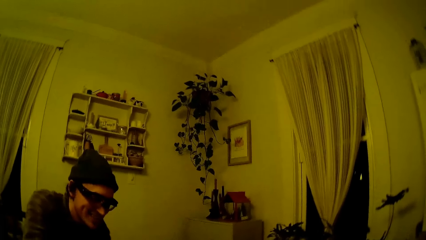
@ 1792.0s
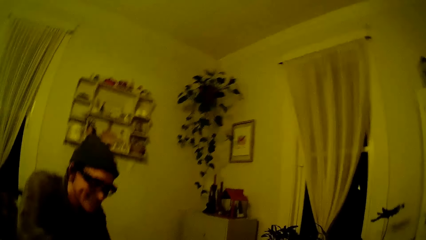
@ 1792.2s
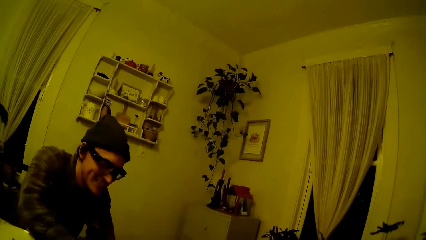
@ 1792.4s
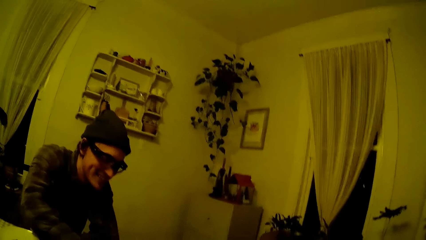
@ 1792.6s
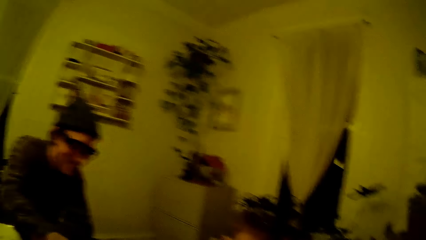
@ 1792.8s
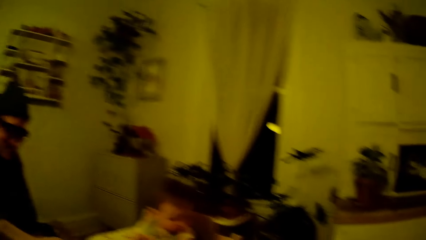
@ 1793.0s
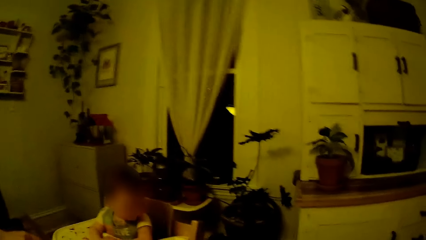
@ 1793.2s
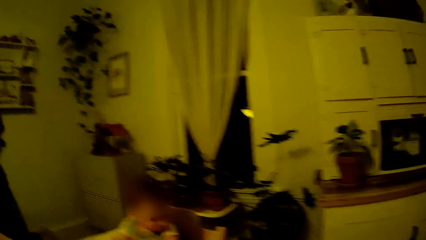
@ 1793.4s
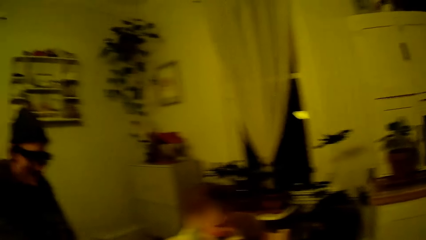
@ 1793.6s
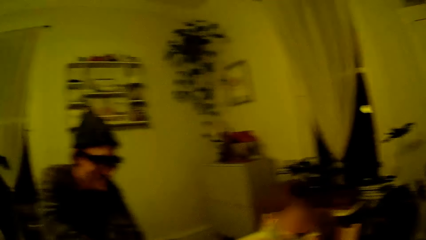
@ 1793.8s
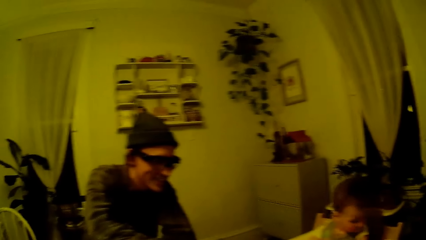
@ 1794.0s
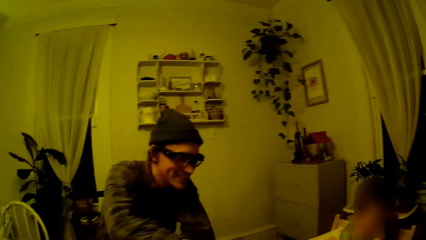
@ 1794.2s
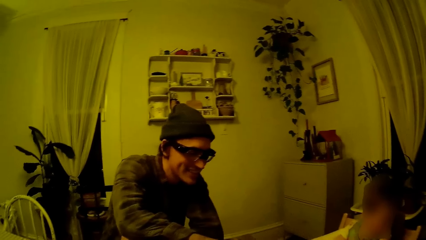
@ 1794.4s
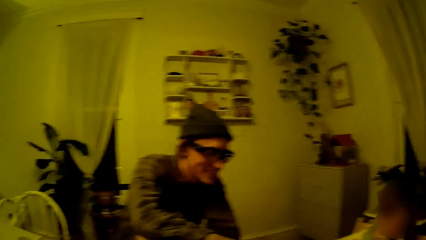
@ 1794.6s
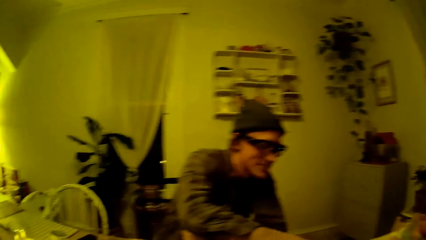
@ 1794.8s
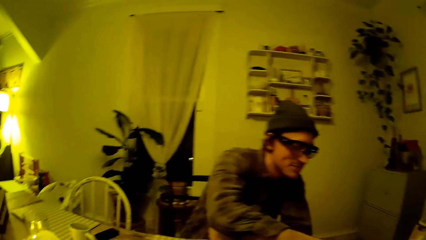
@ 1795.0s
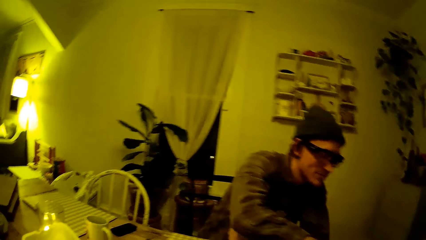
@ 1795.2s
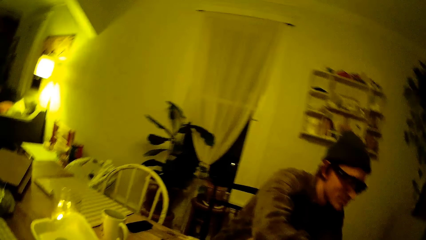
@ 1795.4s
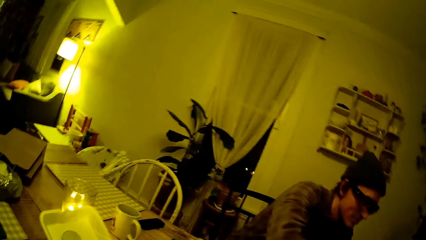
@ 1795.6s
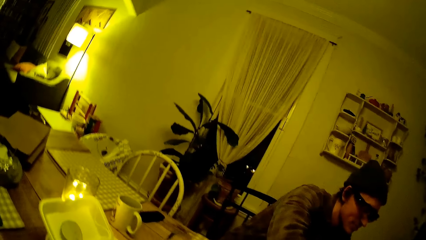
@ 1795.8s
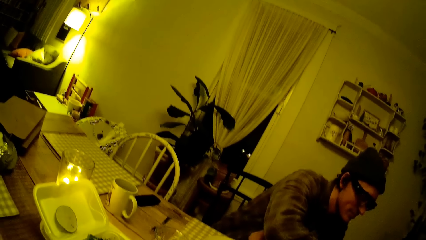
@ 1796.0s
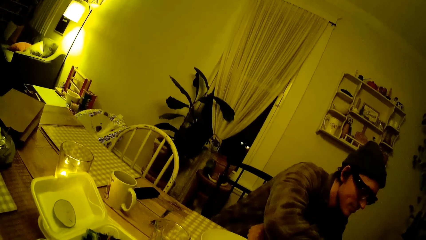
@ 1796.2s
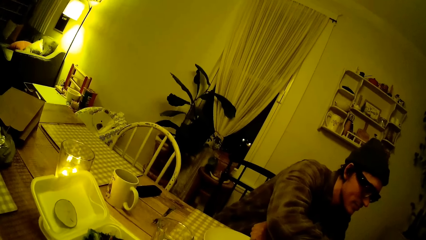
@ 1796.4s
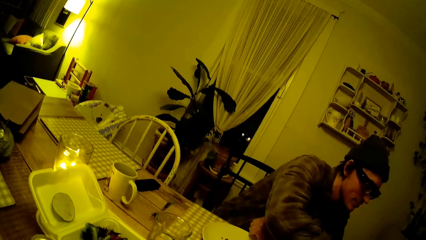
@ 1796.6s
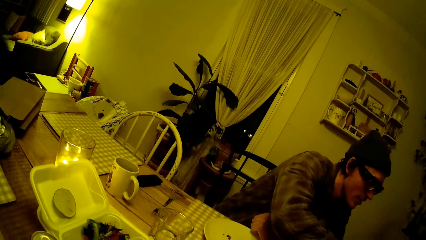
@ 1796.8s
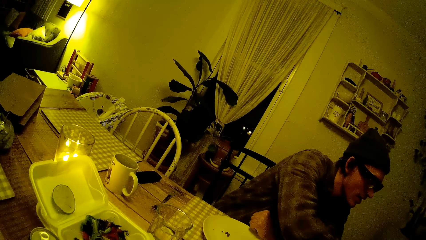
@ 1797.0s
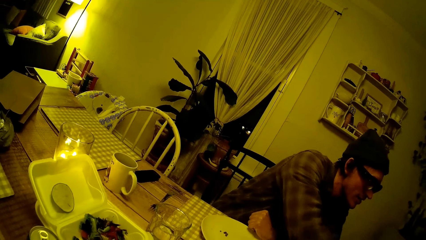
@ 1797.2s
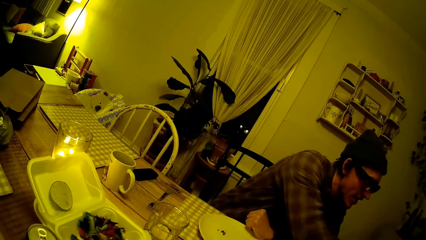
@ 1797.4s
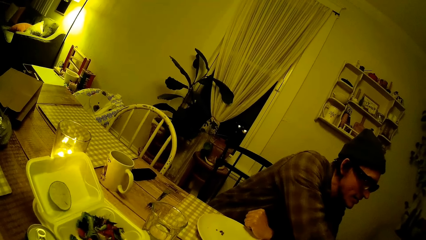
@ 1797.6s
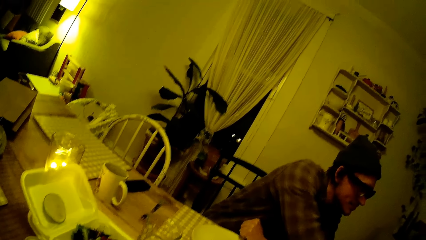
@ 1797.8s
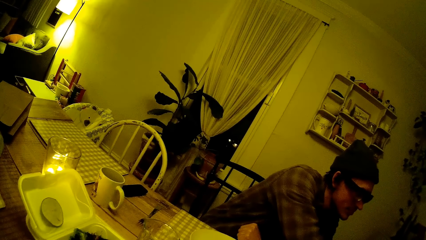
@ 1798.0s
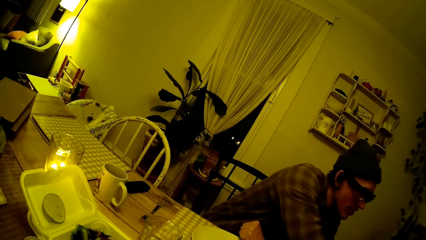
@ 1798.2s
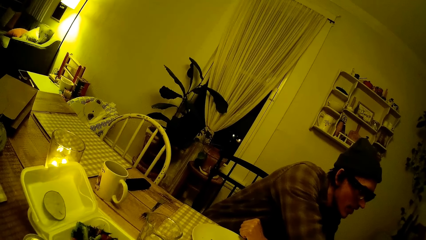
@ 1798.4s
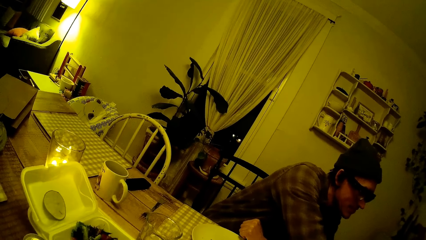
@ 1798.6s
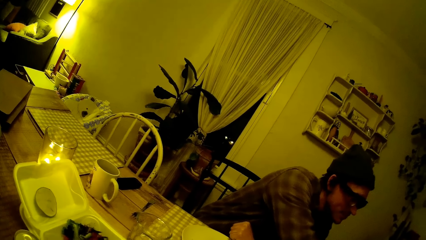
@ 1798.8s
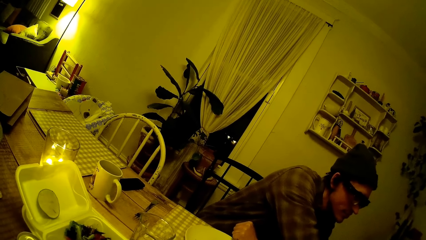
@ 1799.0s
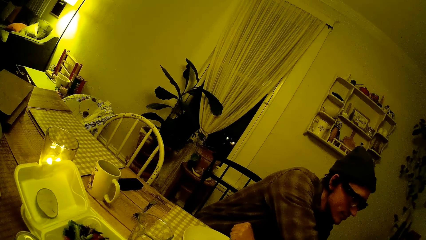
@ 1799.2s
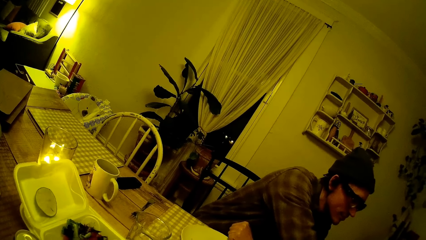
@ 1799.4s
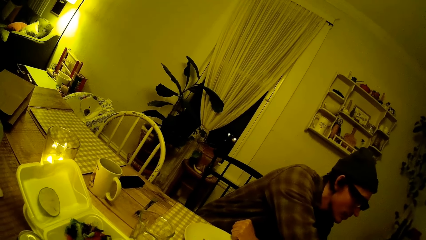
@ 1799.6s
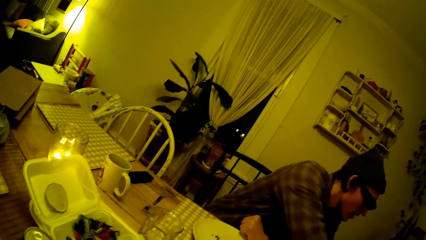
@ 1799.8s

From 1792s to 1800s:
The camera wearer looks around the house. The man converses with the kid and feeds the kid.
